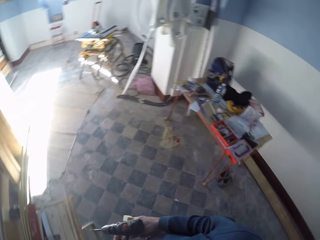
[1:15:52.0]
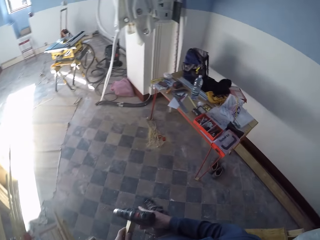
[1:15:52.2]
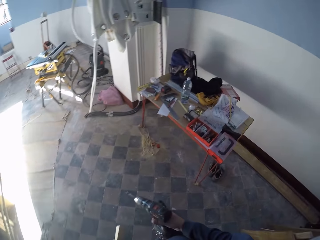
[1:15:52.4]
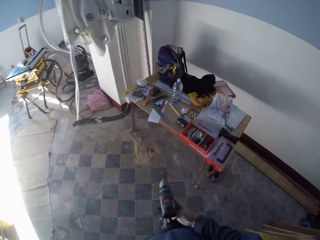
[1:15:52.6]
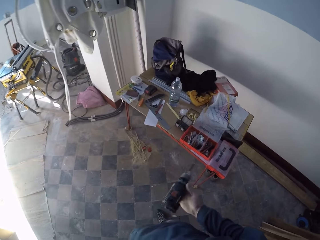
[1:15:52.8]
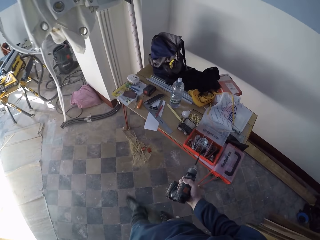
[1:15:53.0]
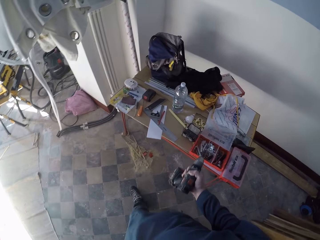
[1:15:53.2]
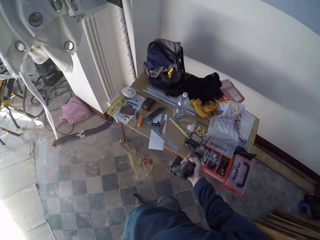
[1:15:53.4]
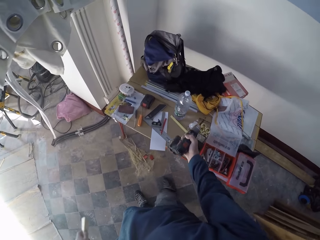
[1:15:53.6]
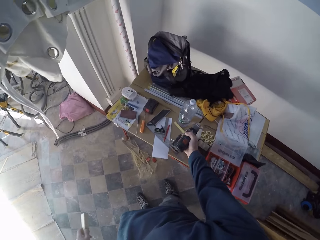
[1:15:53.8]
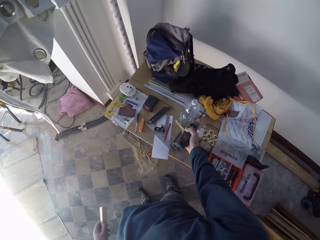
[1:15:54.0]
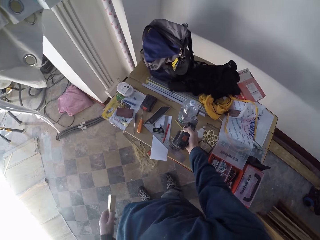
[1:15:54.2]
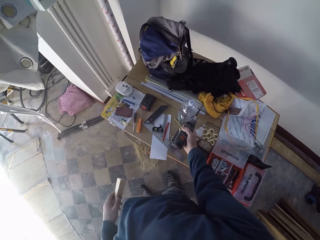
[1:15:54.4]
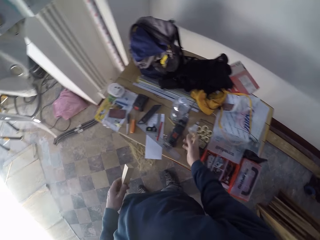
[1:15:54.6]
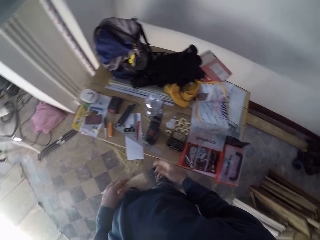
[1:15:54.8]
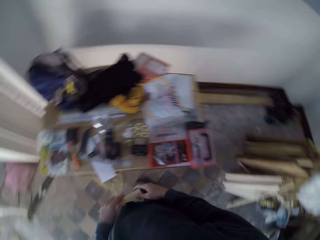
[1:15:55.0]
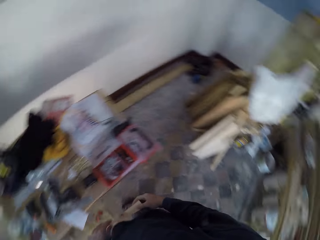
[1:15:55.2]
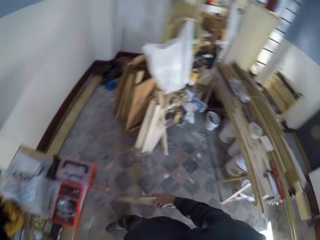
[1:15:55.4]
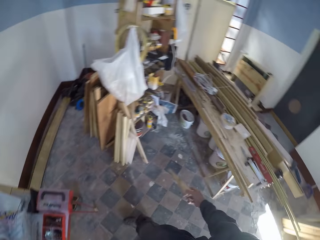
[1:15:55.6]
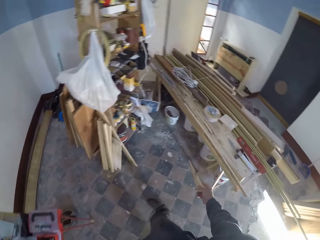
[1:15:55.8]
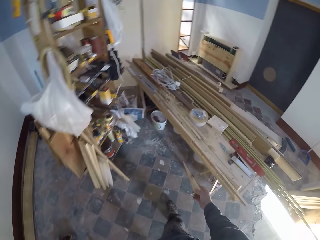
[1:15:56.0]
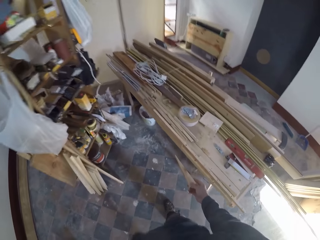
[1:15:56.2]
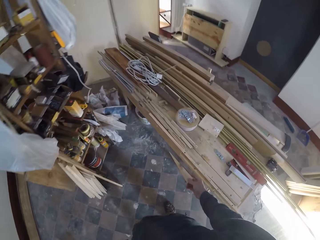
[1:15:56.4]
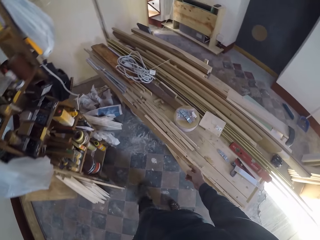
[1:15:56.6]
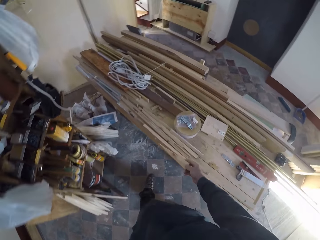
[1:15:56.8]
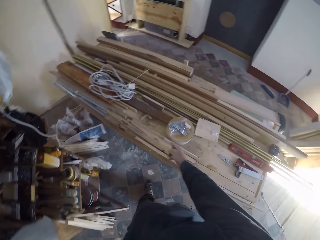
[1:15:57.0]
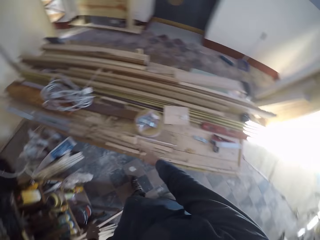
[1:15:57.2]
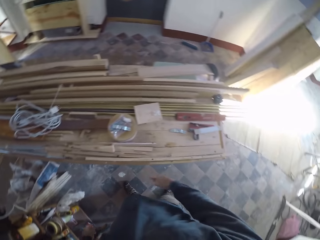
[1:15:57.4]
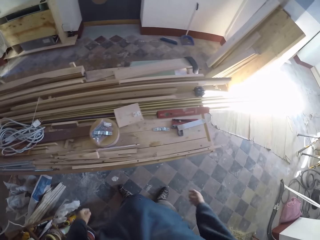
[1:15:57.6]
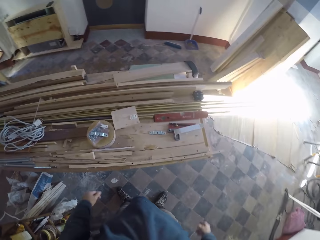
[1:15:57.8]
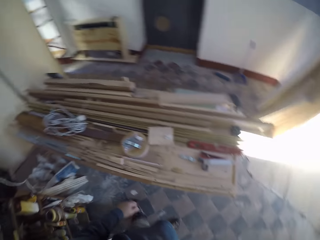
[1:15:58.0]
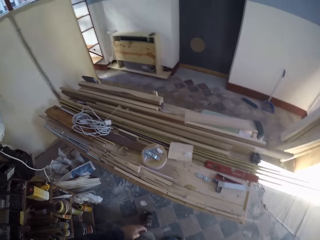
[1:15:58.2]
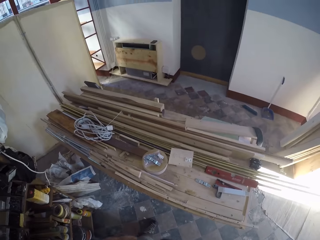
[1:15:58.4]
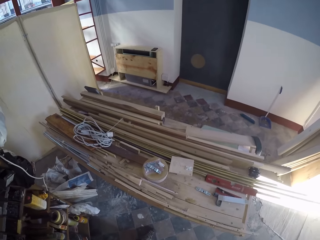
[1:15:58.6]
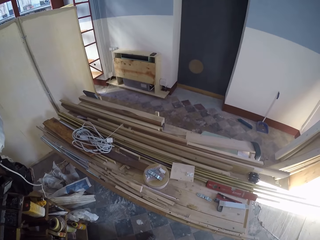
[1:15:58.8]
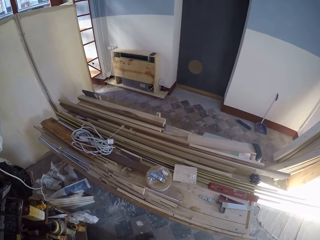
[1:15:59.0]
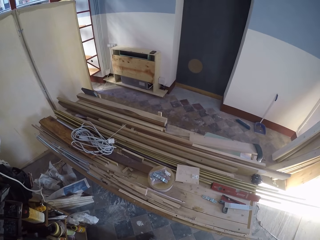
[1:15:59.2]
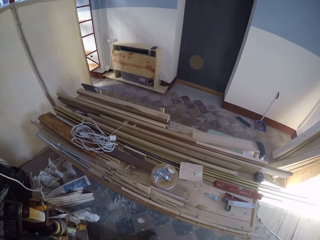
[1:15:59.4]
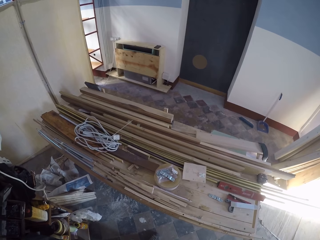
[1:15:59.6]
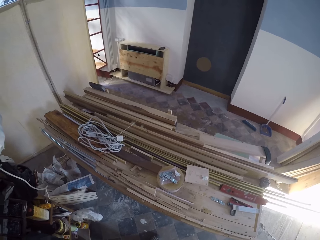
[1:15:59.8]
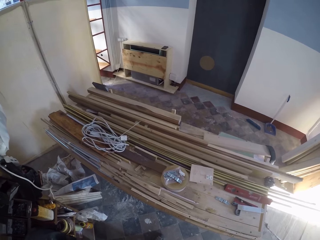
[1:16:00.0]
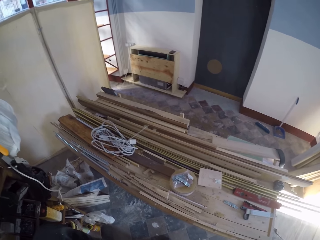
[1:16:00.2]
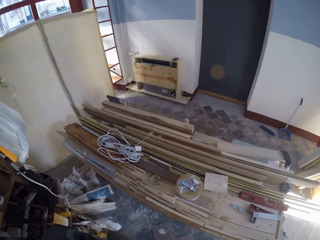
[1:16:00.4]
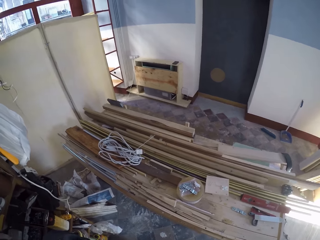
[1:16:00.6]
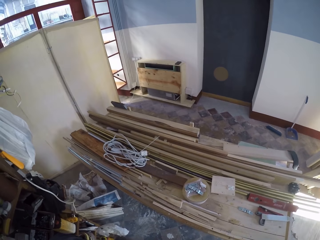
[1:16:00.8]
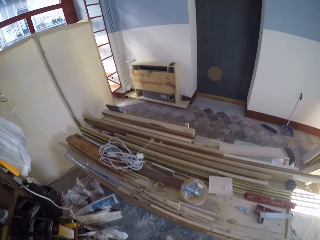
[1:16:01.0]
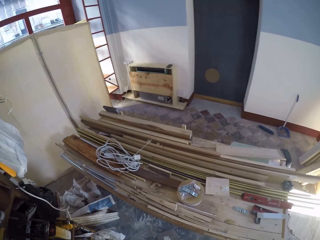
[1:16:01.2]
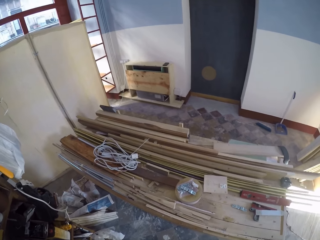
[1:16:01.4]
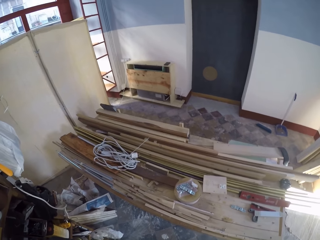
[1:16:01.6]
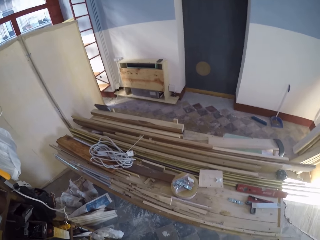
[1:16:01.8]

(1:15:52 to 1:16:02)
The camera wearer walks in the house. He drops the power drill in his right hand on the work table. He passes the plank to his right hand. He drops the plank on the work table. He does something.

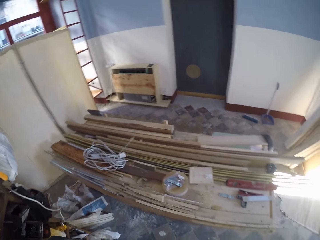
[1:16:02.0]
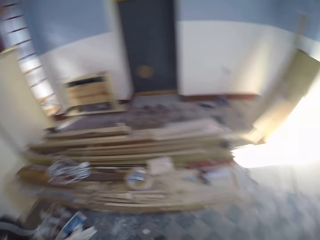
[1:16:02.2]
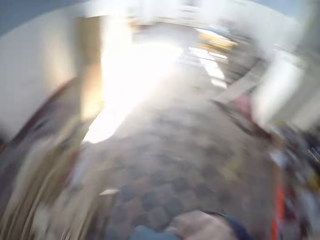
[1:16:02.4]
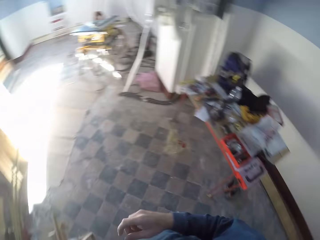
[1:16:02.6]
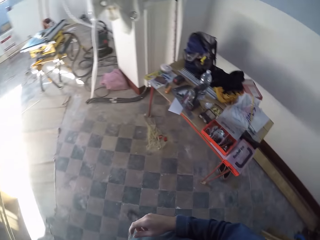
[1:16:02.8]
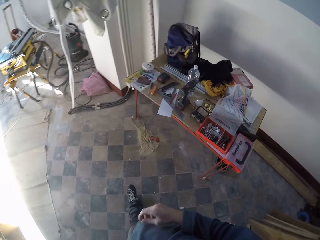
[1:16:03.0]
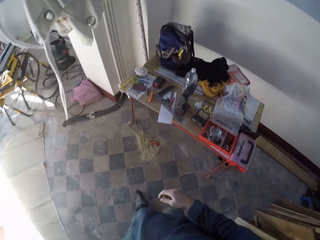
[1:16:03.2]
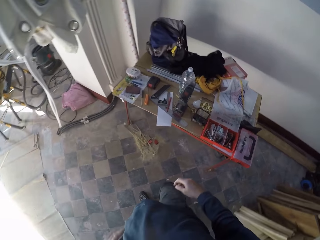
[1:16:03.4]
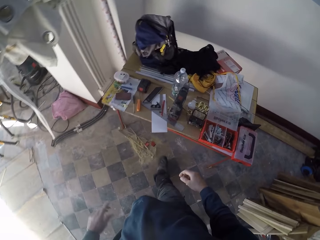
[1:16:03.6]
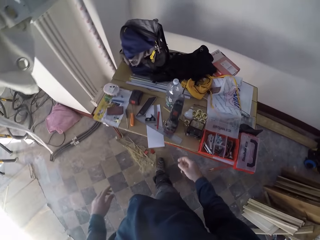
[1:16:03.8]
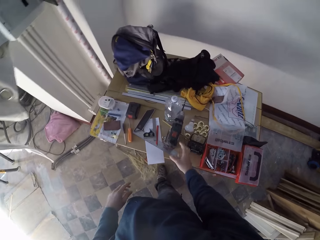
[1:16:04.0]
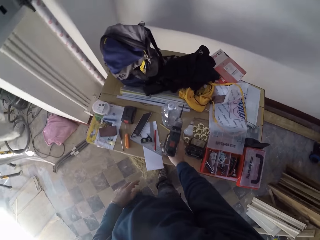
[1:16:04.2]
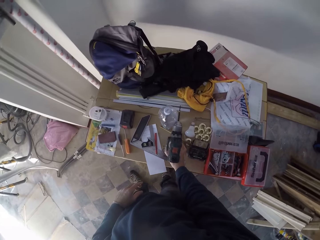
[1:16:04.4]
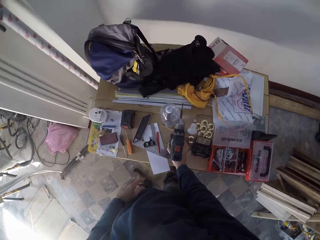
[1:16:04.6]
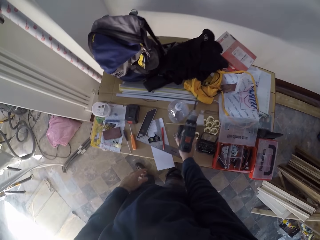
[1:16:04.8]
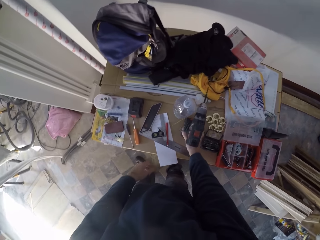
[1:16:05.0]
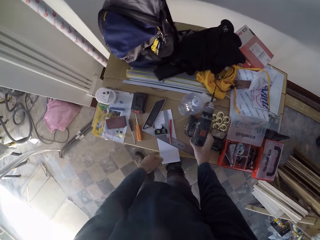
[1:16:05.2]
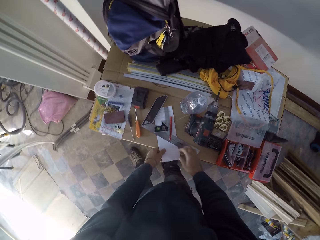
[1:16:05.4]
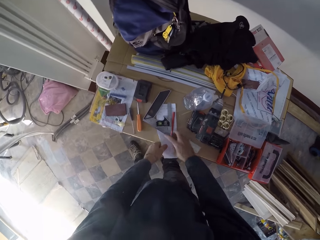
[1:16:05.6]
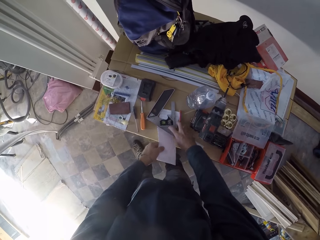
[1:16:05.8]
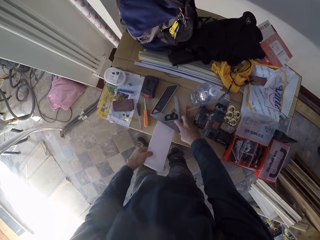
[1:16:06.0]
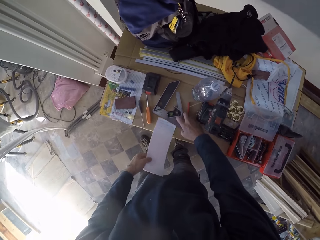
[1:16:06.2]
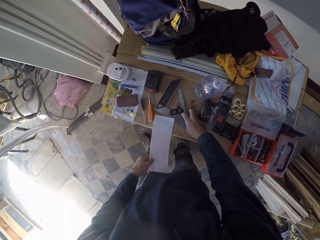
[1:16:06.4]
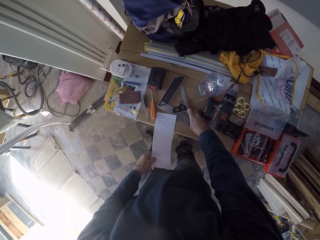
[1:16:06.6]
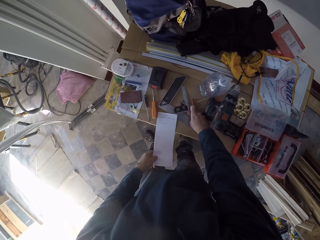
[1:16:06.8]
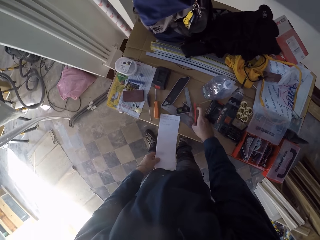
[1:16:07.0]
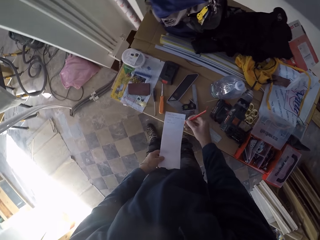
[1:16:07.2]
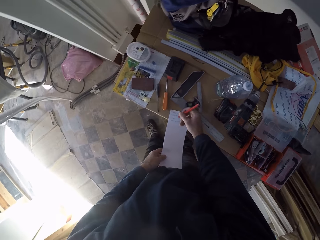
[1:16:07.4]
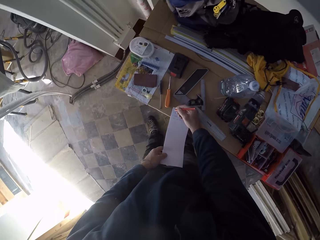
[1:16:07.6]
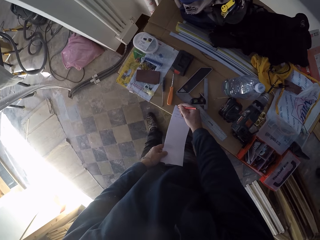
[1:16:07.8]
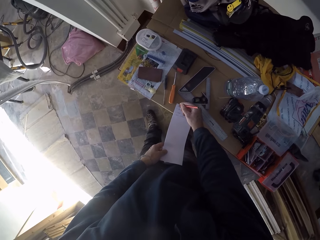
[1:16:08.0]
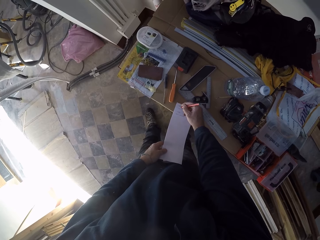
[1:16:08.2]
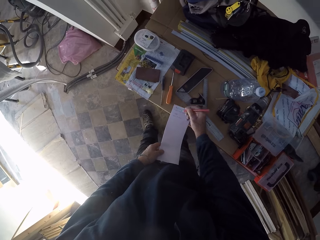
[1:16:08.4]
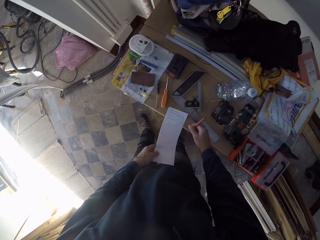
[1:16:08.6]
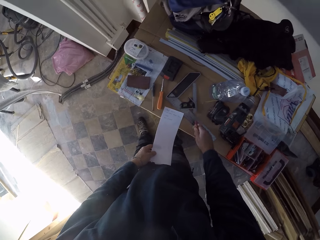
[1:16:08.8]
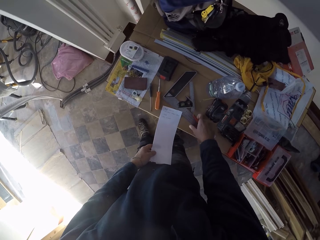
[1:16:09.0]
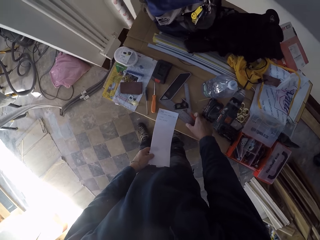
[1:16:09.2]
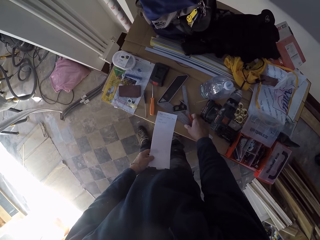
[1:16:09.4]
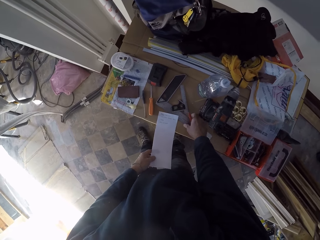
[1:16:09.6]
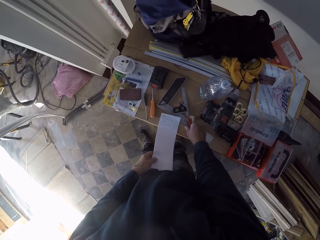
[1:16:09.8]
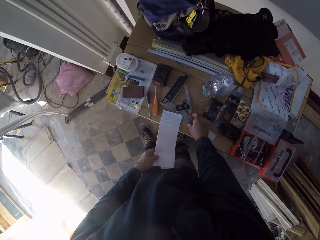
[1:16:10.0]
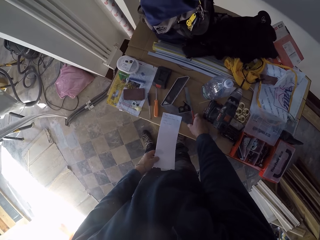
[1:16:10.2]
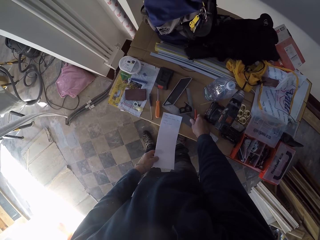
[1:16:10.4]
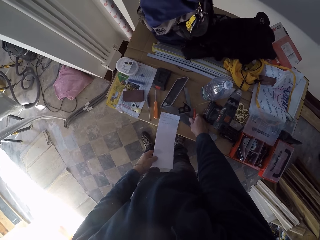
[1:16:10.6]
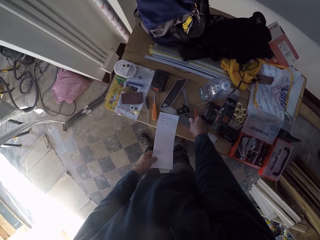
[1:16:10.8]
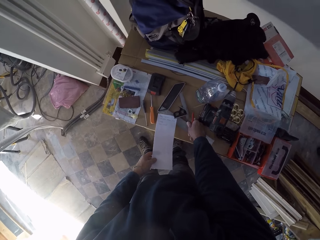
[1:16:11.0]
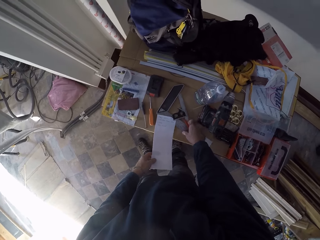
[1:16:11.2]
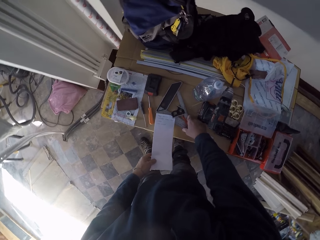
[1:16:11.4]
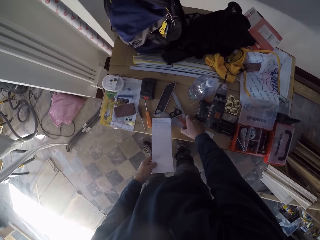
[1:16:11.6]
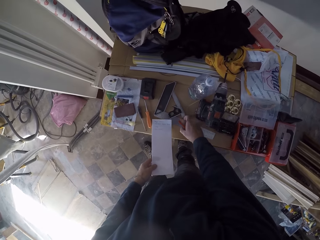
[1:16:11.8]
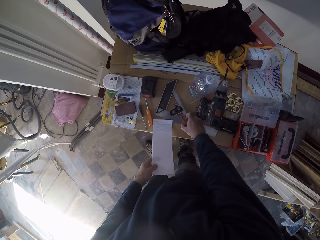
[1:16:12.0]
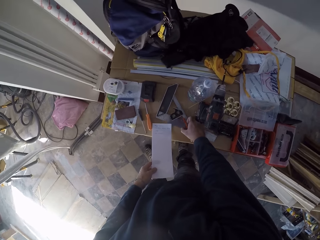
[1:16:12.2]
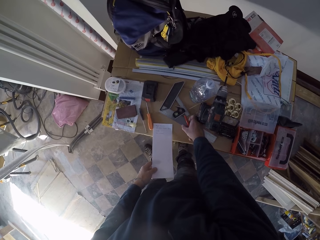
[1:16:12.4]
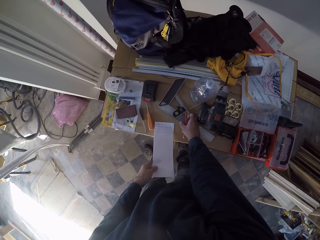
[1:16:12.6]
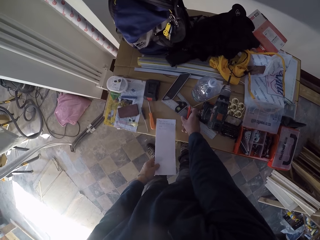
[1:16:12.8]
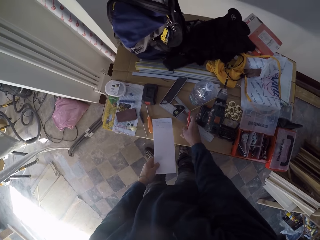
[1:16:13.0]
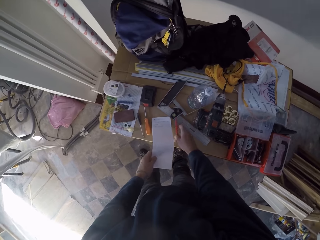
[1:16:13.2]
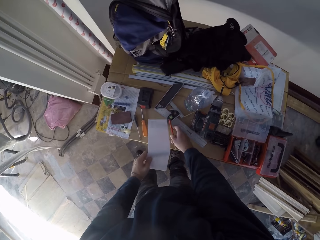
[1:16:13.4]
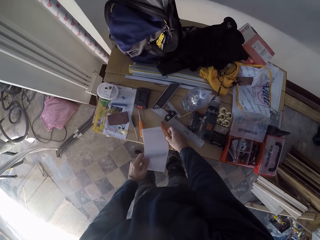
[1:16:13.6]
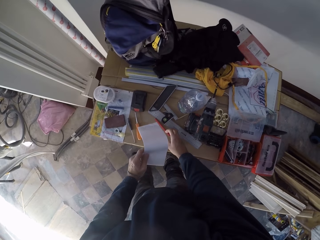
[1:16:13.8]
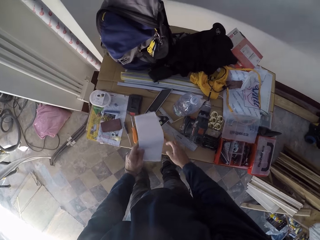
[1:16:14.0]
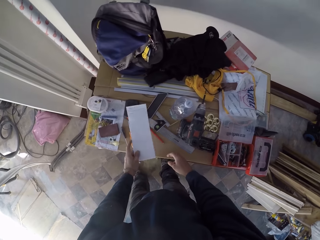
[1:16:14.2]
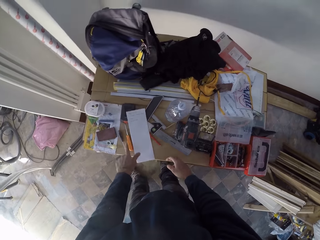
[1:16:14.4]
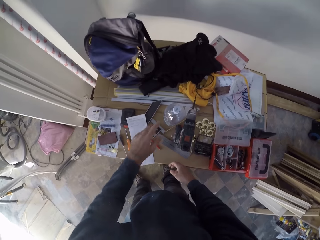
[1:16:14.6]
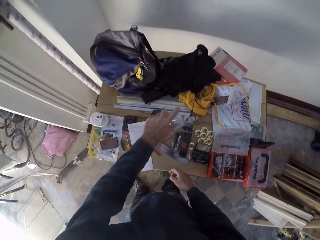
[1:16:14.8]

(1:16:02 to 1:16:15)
The camera wearer walks in the house. He moves the power drill on the work table with his right hand. He picks the power drill. He picks a paper on the work table with his left hand. He picks a carpentry pencil on the work table with his right hand. He writes on the paper with the pencil. He moves a tri-mitre square on the work table with his right hand. He drops the carpentry pencil in his right hand on the work table. He drops the paper in his left hand on the work table.
